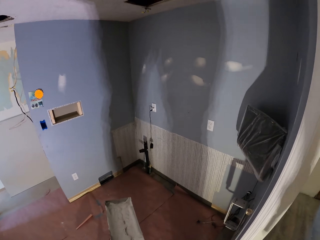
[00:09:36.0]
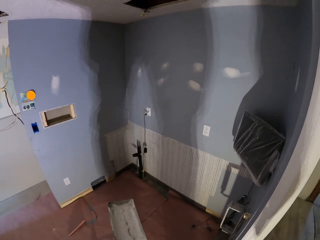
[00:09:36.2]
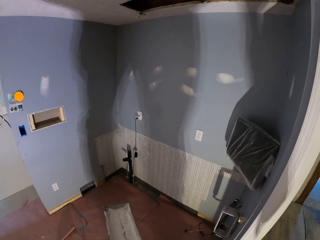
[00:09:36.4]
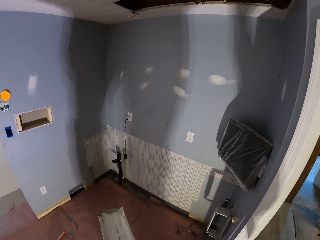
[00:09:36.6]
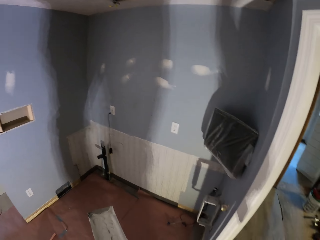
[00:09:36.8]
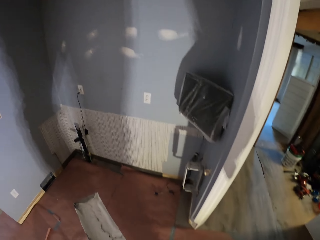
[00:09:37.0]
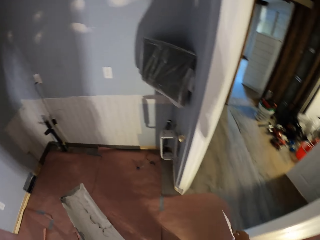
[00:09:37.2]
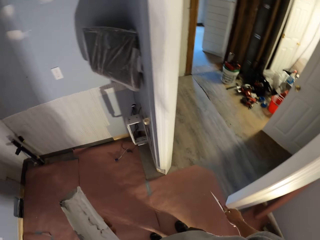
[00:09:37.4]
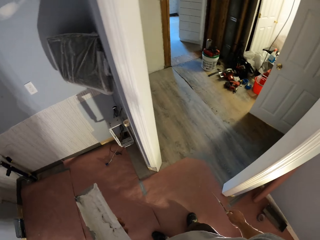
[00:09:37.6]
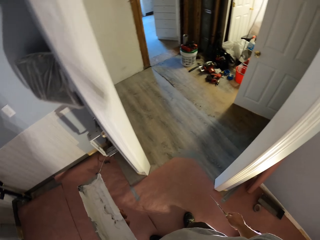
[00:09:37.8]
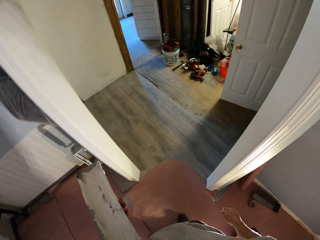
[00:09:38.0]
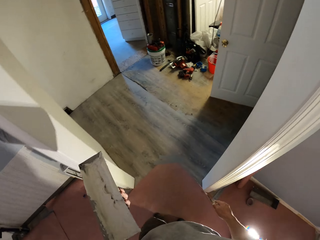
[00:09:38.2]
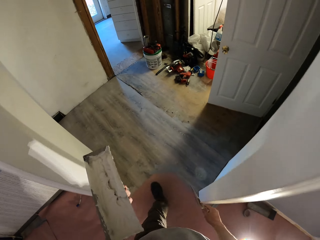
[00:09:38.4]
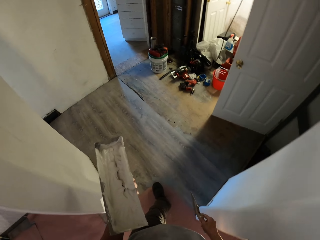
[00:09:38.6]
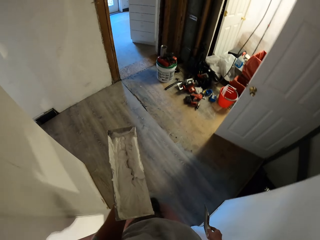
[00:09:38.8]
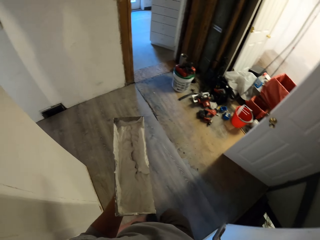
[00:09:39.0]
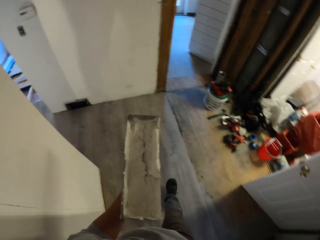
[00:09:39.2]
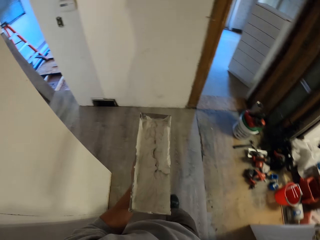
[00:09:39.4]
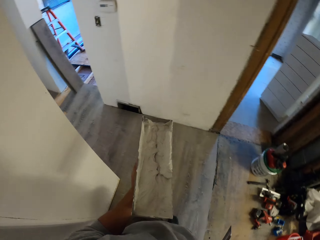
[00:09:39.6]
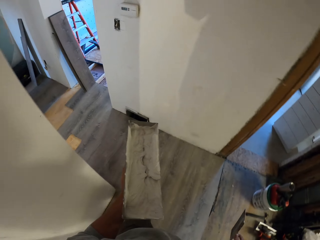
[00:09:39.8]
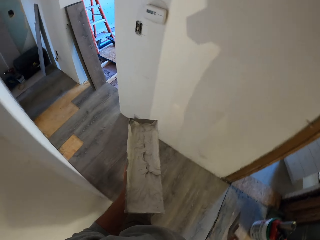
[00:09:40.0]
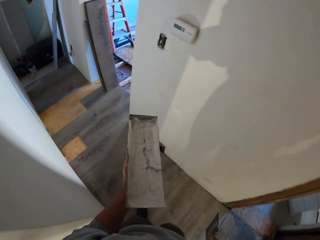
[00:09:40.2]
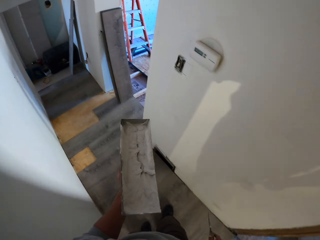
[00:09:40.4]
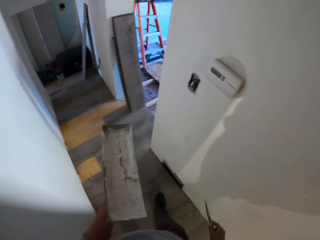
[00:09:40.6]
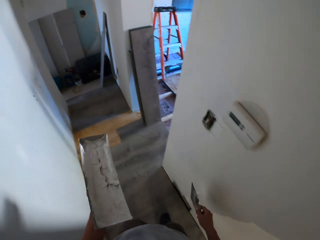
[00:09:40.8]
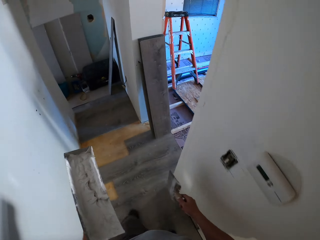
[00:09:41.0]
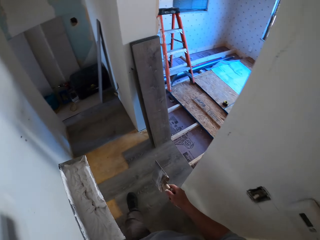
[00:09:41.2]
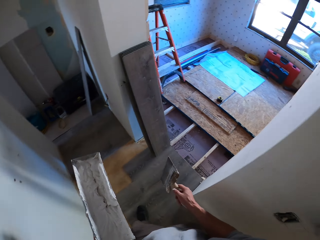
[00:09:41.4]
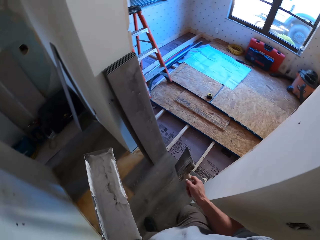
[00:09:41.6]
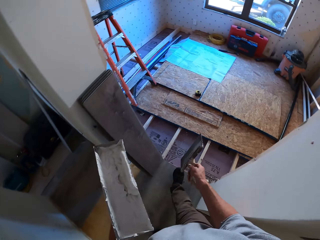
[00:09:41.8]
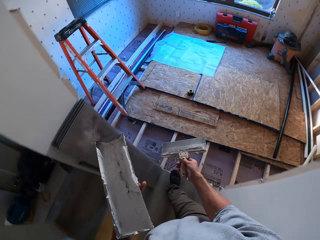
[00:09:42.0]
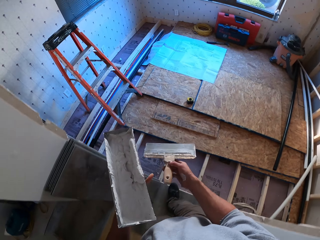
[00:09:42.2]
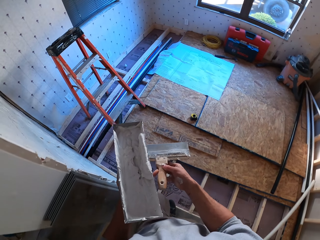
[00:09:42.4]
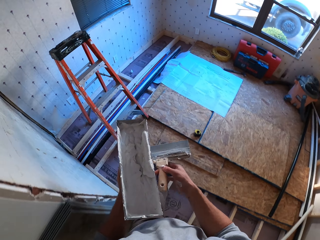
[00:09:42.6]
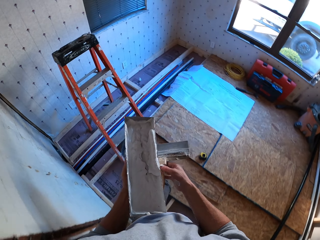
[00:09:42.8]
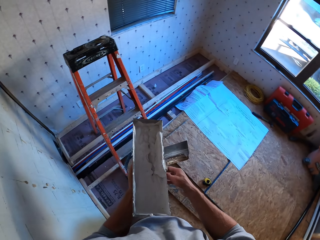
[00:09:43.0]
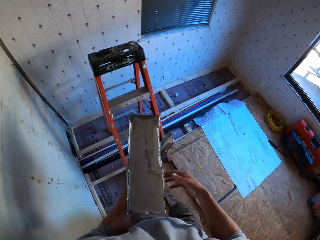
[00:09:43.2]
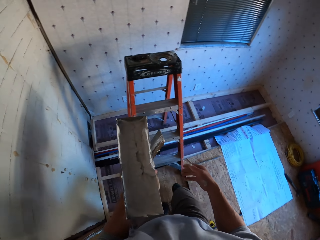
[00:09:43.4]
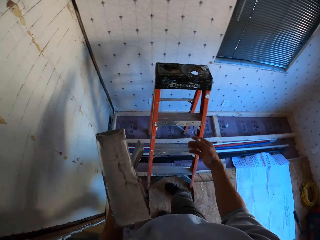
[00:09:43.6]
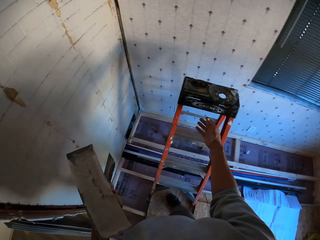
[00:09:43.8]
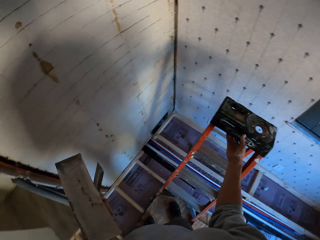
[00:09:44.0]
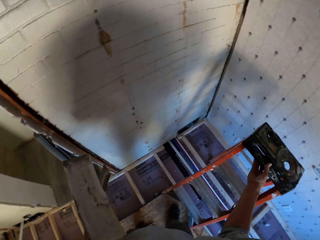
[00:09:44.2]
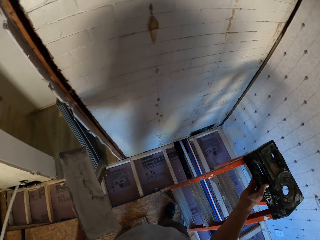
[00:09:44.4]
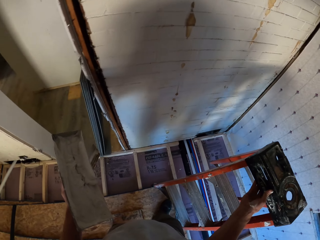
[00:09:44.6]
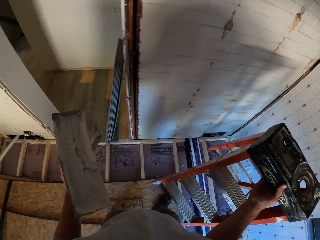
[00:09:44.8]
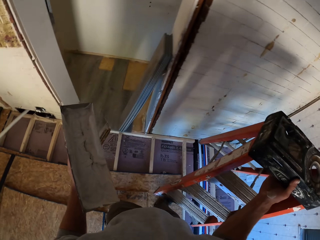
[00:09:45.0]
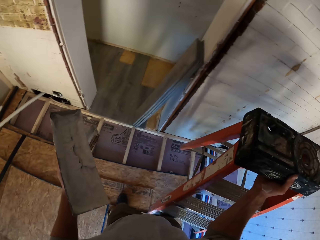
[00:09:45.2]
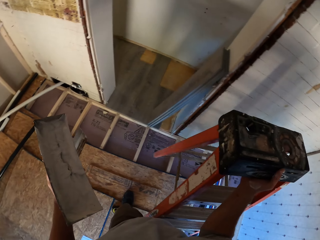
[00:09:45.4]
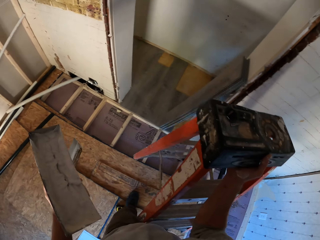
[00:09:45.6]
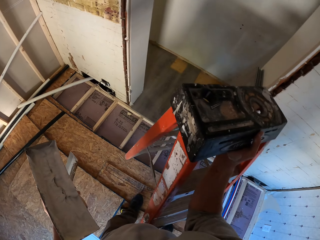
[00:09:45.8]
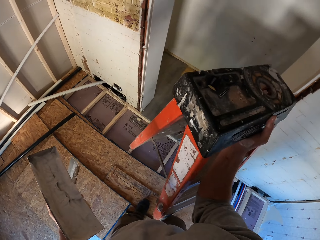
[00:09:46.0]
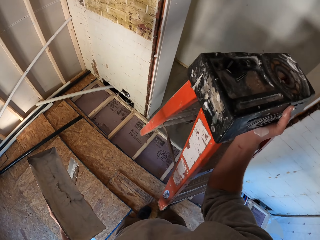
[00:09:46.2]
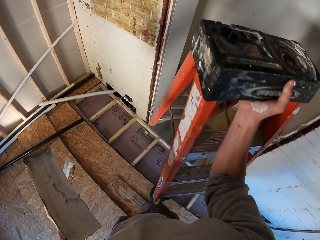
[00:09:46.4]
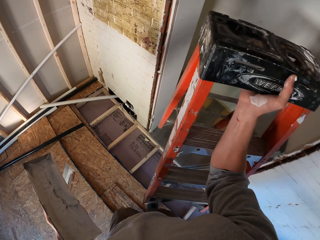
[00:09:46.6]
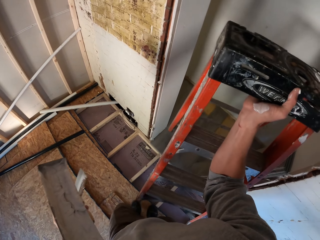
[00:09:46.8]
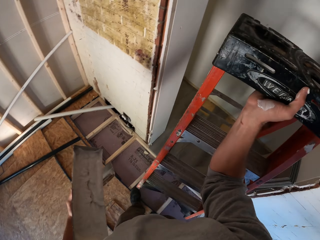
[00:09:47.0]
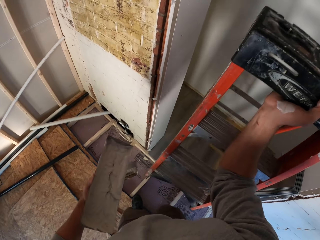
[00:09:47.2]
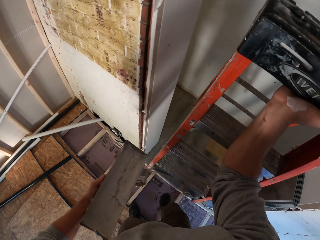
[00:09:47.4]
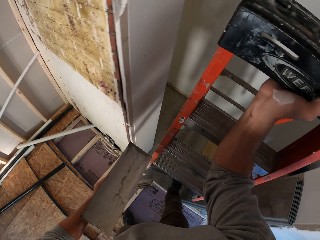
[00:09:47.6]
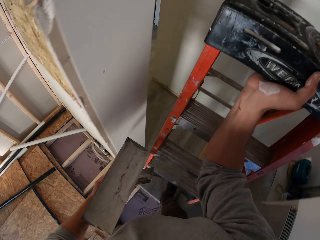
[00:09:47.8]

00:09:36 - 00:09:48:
The camera wearer walks around holding a filler tool and a plastering tool, towards the painting room. They carry the step stool towards the painting room. They take a ladder.

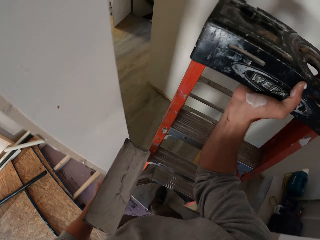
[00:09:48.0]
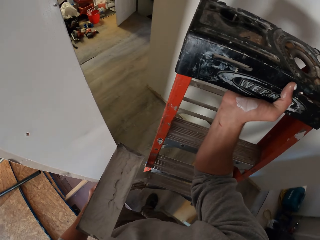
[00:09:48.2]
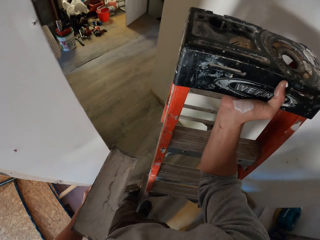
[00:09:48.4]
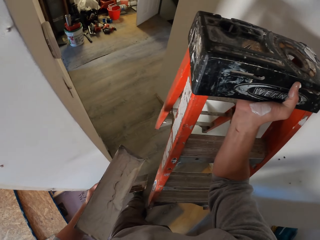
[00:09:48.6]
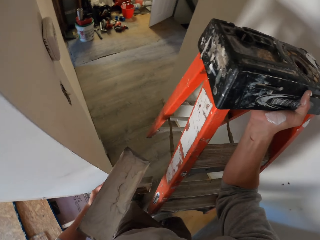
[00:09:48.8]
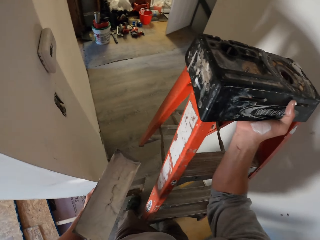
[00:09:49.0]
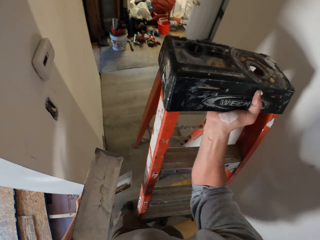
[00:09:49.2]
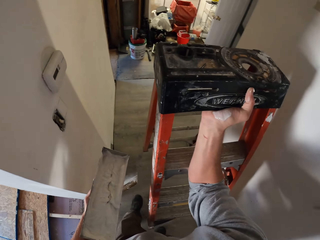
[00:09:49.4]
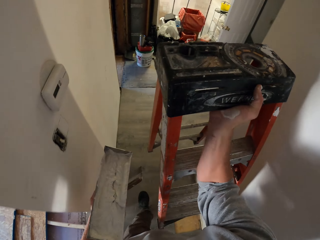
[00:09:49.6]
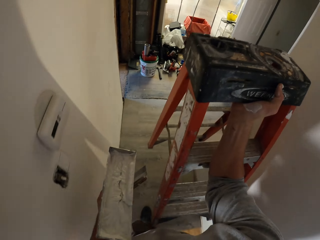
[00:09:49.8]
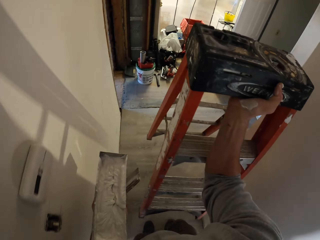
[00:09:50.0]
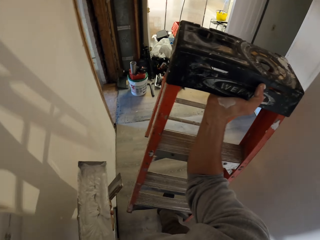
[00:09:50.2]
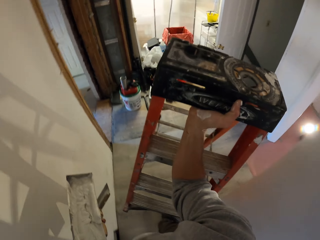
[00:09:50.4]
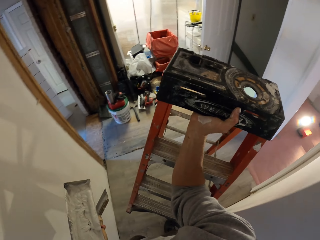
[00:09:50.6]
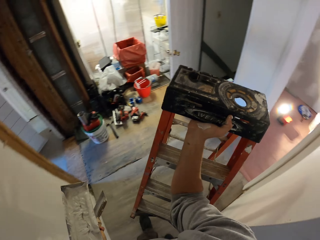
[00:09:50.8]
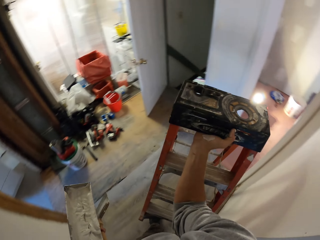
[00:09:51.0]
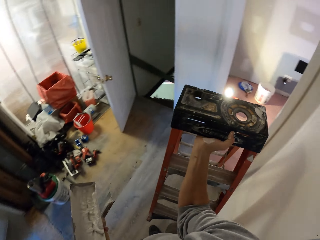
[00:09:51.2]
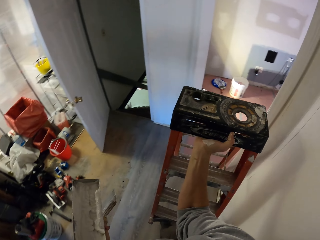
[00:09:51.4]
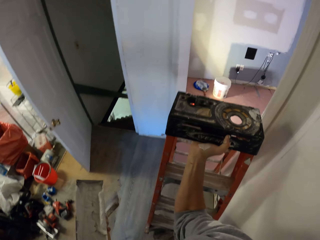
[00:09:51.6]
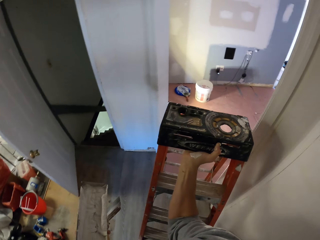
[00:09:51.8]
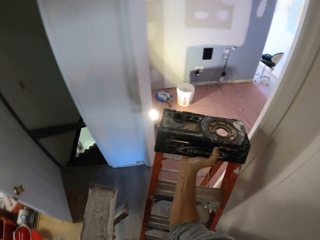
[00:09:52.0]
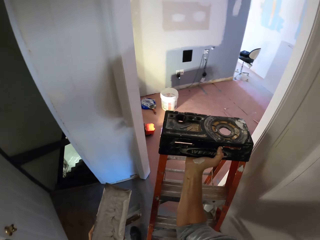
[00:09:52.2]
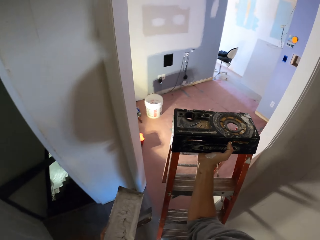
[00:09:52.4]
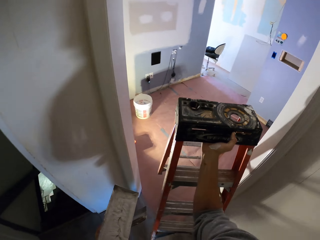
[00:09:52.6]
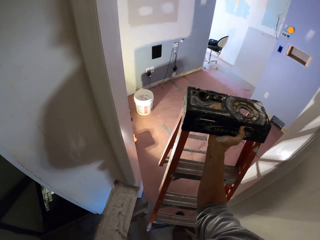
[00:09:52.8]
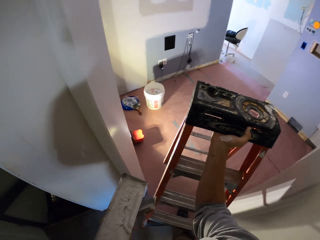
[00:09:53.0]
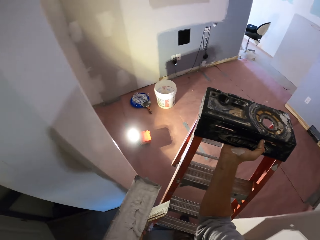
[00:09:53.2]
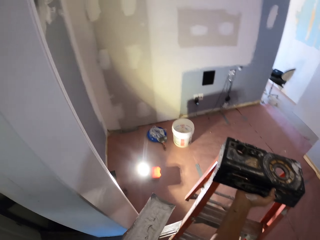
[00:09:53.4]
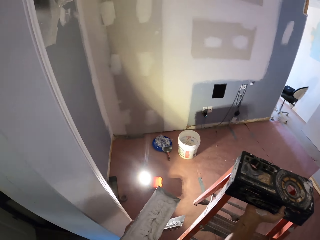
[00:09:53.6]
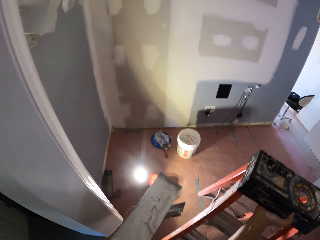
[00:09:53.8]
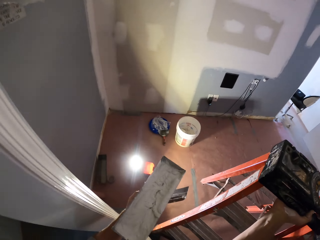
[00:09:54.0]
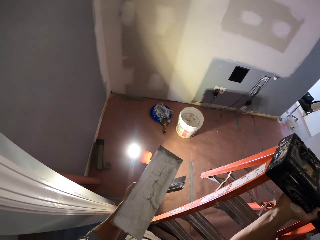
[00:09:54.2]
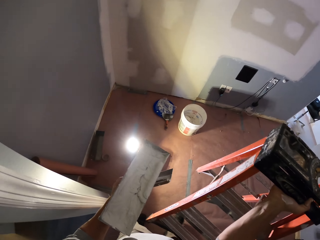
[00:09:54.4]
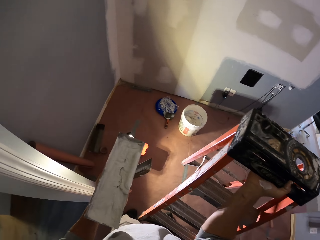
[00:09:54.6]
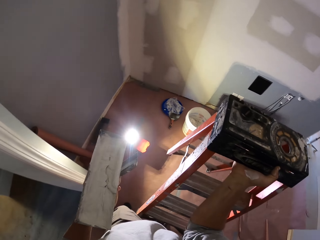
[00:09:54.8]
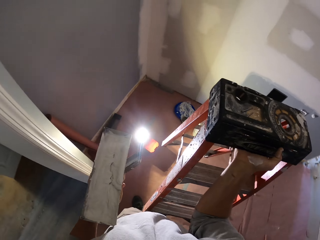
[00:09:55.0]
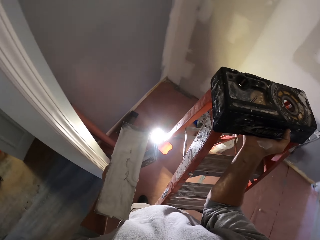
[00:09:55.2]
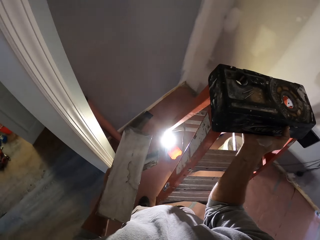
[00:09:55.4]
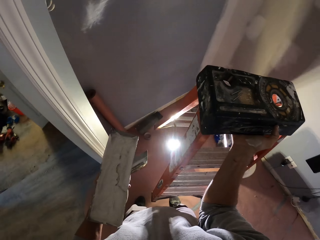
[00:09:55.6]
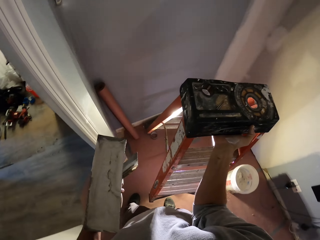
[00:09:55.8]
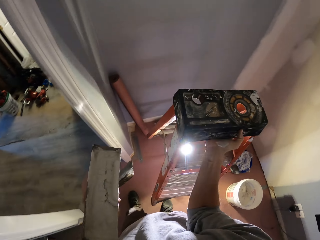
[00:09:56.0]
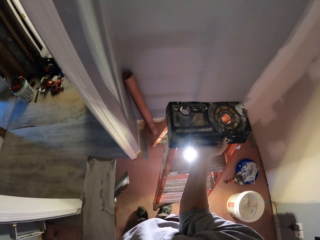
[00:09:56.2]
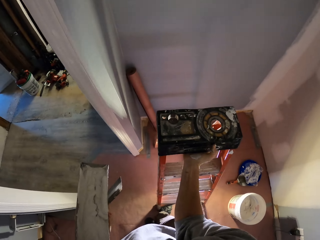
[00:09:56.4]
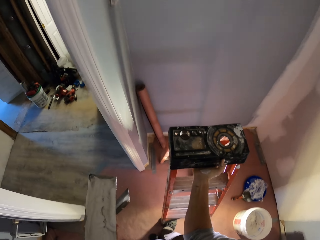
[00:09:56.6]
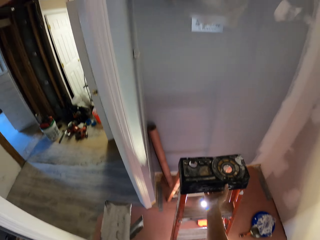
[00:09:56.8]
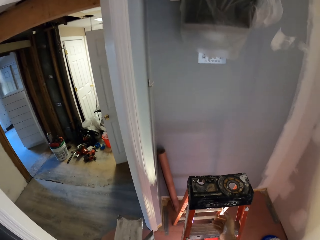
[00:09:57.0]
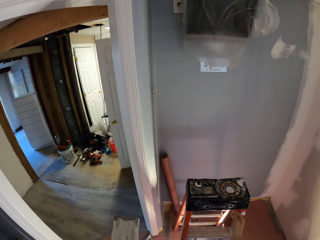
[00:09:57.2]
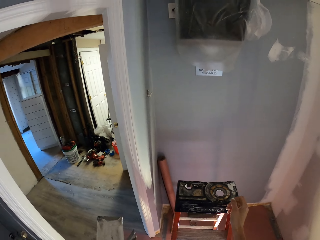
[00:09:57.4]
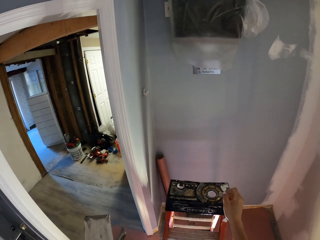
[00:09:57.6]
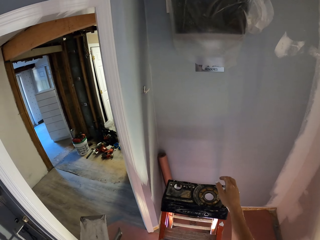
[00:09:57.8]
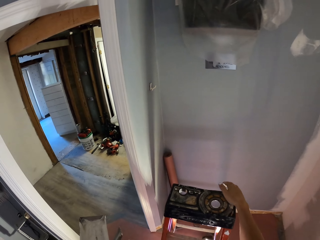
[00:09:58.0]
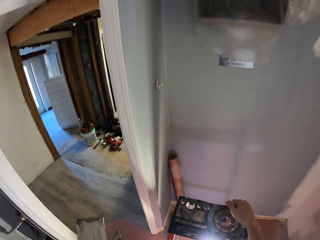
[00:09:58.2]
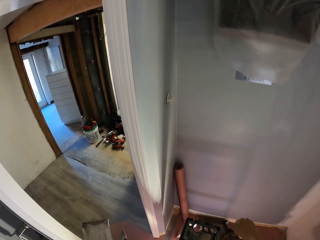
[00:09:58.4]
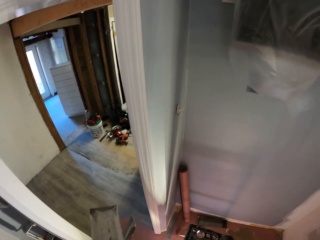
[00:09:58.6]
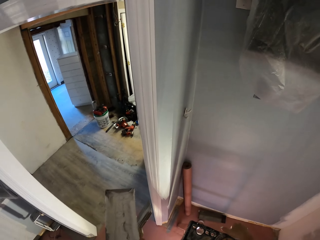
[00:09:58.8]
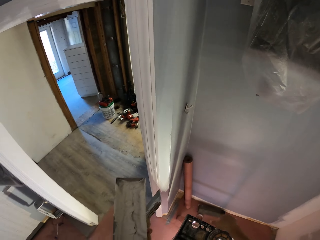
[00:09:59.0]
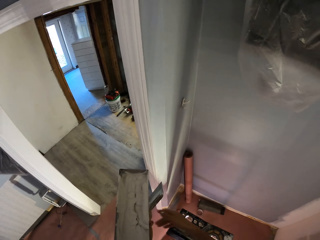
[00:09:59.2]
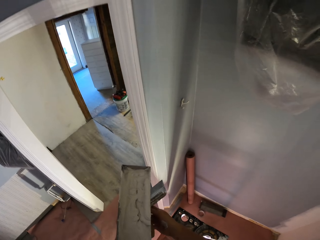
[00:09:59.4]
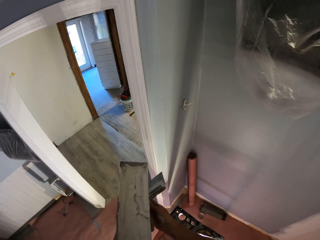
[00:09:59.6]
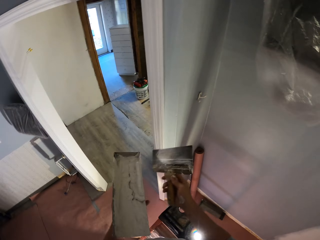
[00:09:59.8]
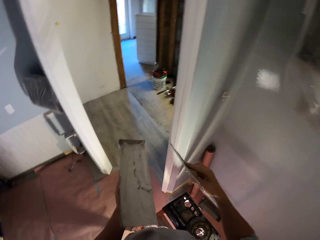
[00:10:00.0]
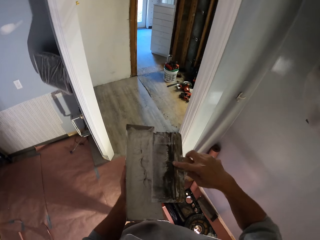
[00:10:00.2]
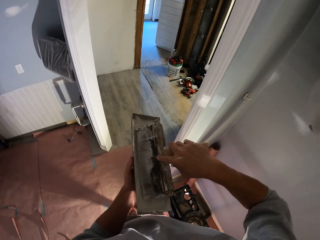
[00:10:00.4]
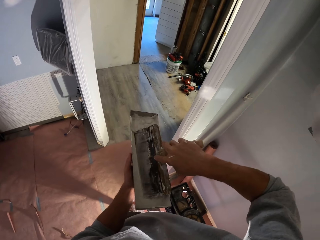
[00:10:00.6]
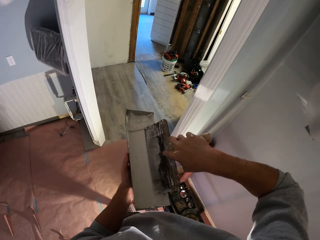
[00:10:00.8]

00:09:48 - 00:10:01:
The camera wearer walks with the ladder. They put the step stool on to the floor. They climb on the step stool. They dip the paint brush into the paint can.
